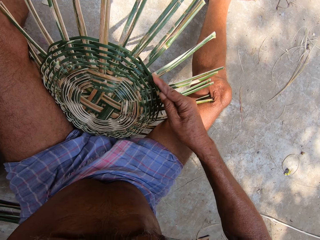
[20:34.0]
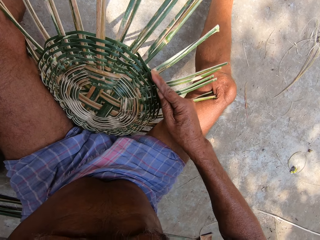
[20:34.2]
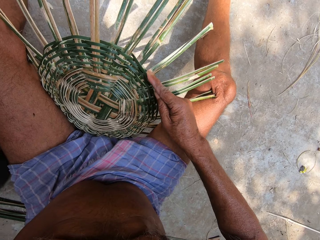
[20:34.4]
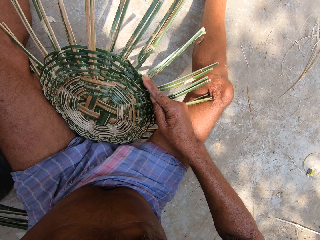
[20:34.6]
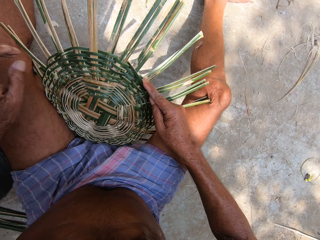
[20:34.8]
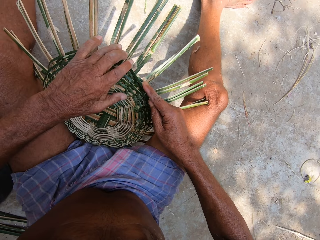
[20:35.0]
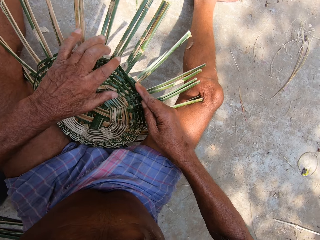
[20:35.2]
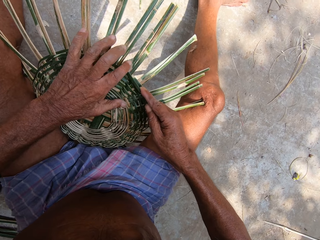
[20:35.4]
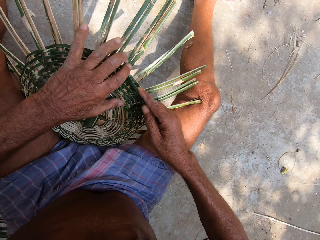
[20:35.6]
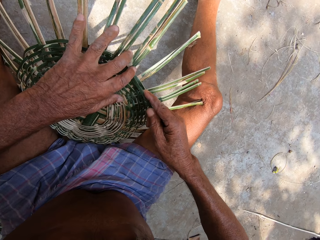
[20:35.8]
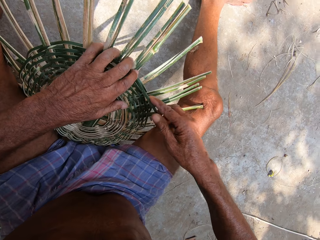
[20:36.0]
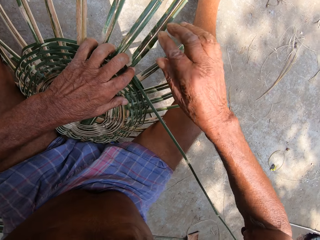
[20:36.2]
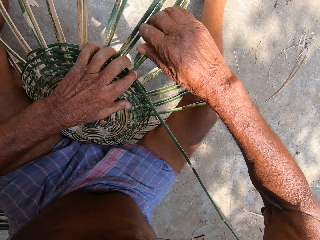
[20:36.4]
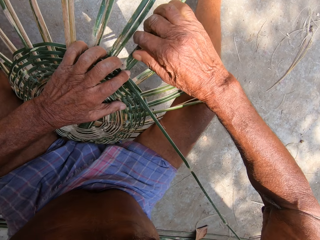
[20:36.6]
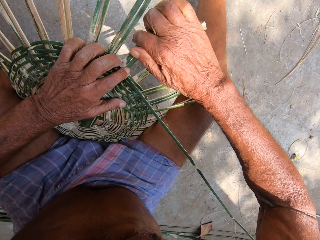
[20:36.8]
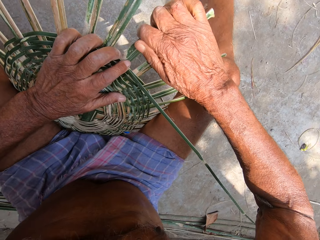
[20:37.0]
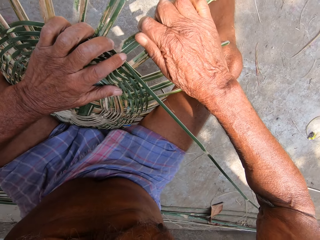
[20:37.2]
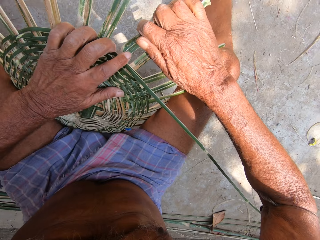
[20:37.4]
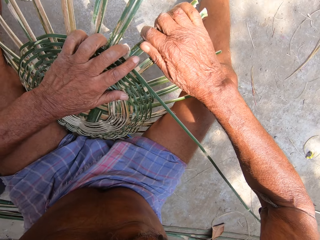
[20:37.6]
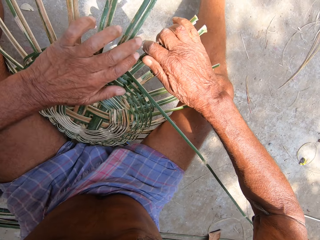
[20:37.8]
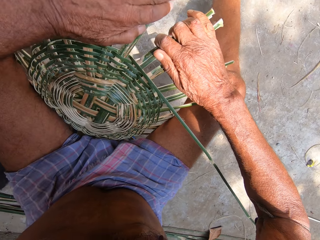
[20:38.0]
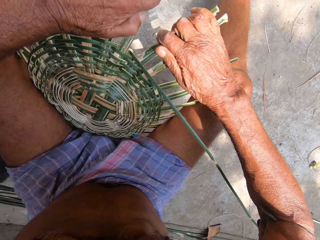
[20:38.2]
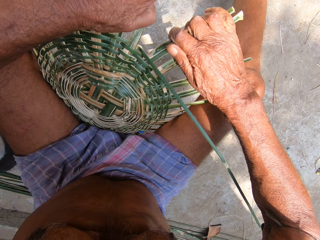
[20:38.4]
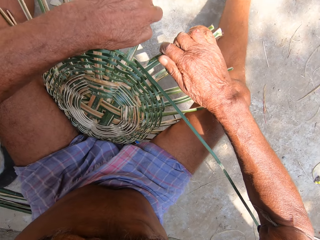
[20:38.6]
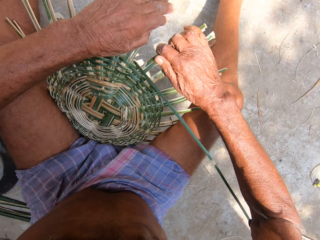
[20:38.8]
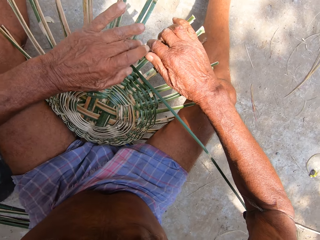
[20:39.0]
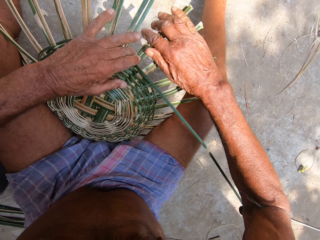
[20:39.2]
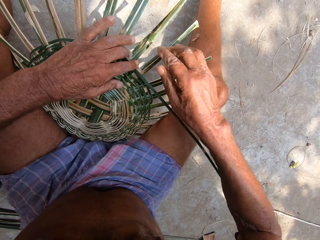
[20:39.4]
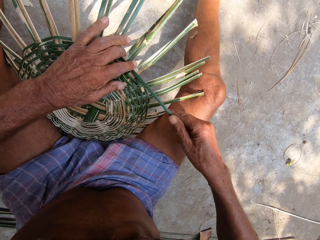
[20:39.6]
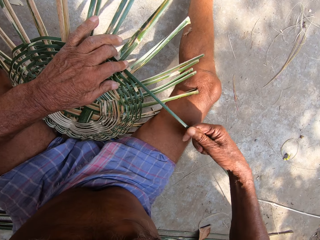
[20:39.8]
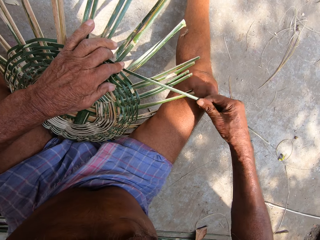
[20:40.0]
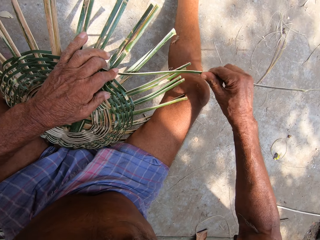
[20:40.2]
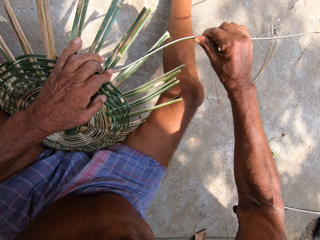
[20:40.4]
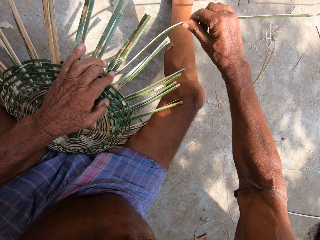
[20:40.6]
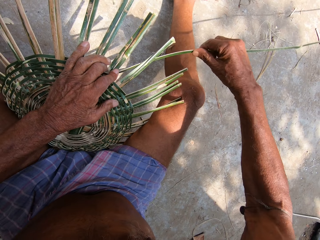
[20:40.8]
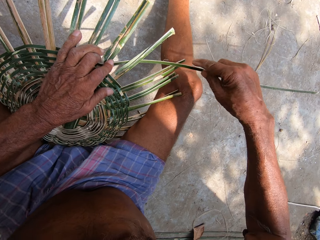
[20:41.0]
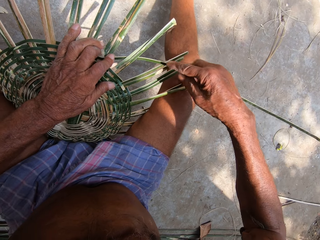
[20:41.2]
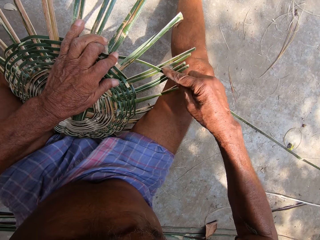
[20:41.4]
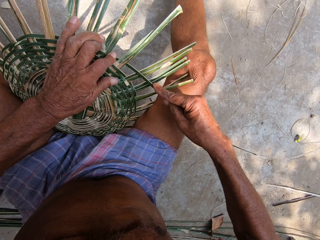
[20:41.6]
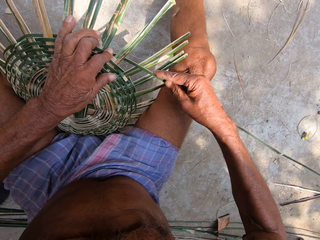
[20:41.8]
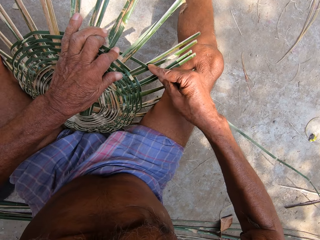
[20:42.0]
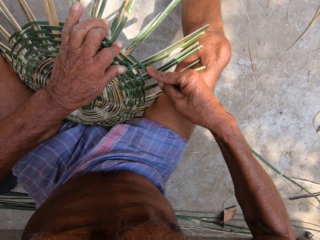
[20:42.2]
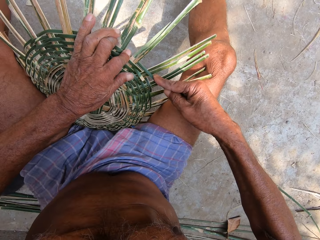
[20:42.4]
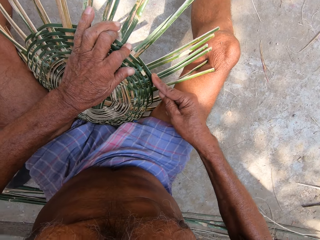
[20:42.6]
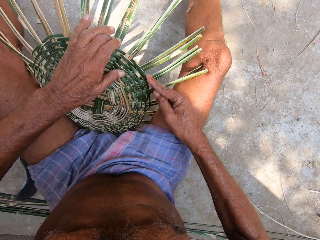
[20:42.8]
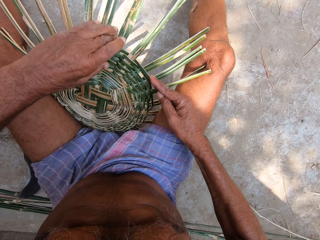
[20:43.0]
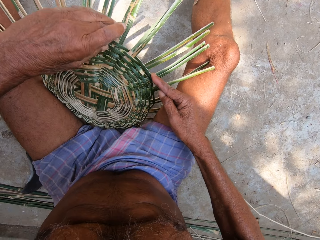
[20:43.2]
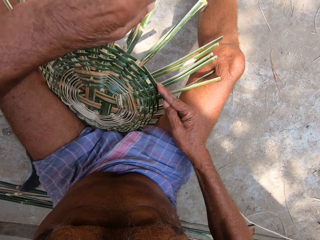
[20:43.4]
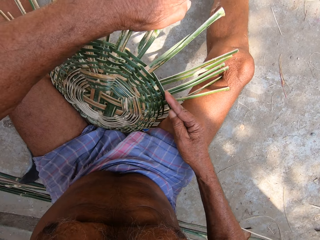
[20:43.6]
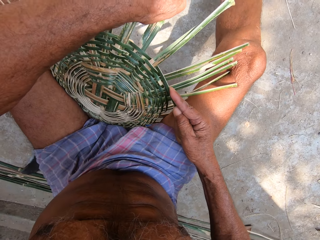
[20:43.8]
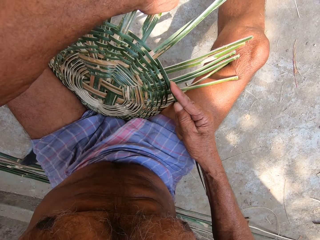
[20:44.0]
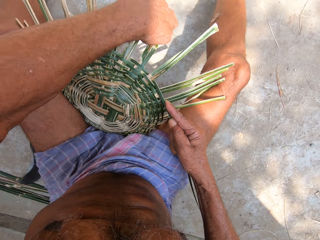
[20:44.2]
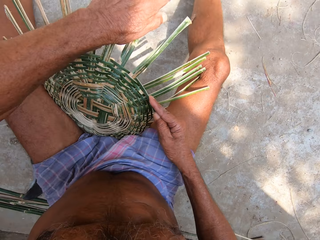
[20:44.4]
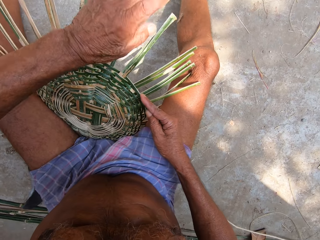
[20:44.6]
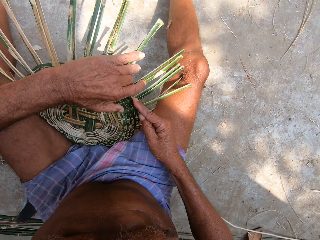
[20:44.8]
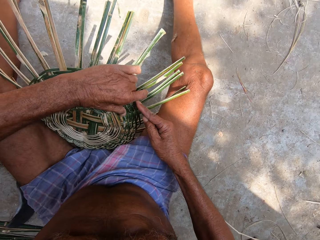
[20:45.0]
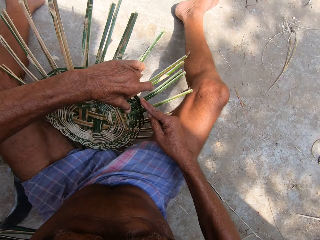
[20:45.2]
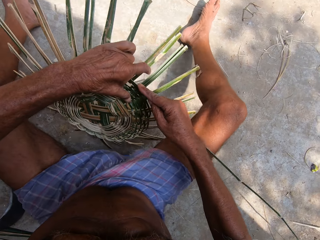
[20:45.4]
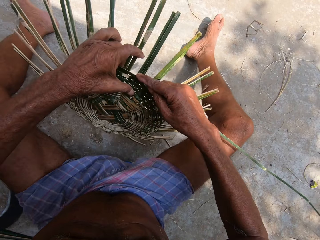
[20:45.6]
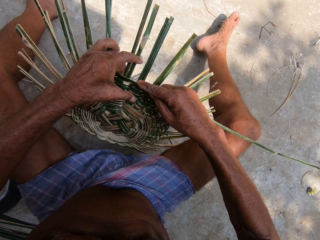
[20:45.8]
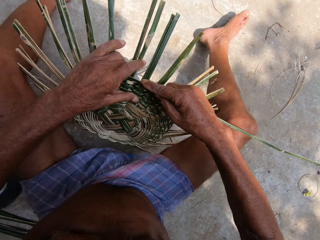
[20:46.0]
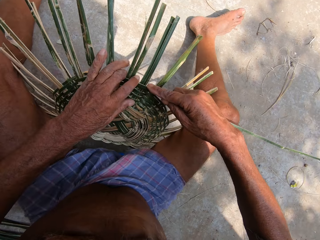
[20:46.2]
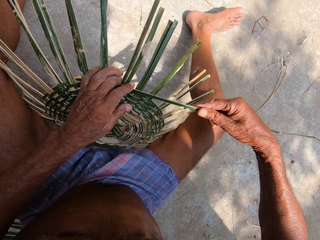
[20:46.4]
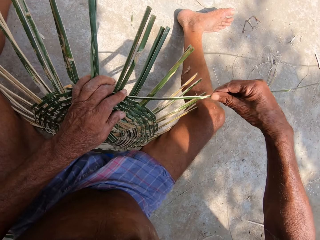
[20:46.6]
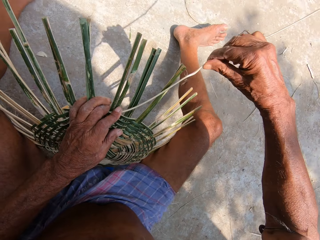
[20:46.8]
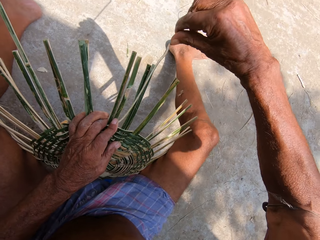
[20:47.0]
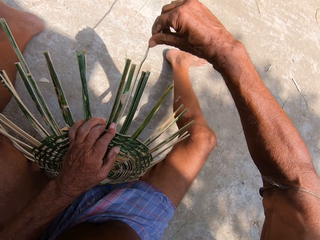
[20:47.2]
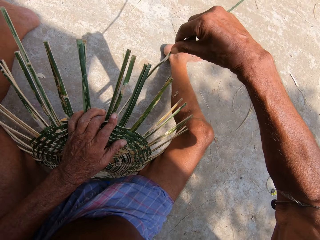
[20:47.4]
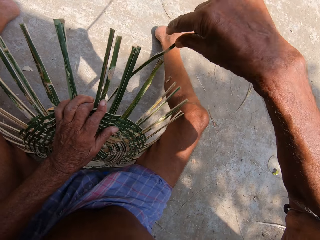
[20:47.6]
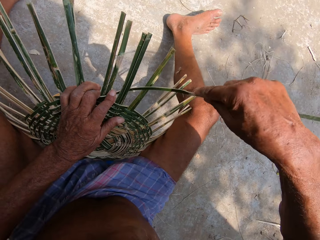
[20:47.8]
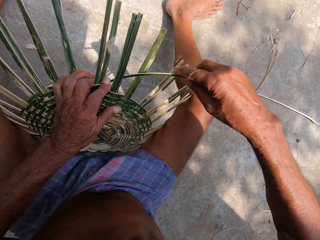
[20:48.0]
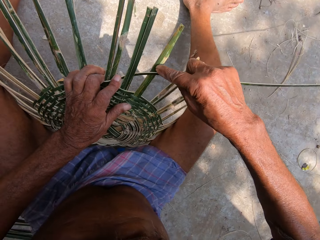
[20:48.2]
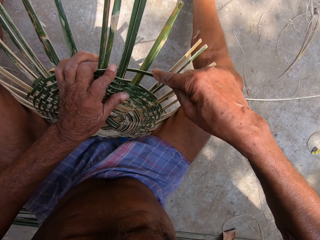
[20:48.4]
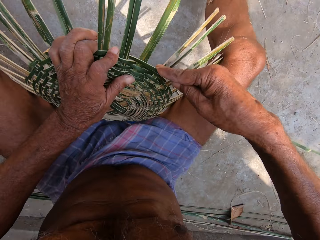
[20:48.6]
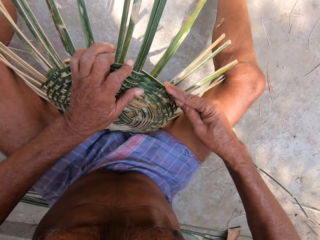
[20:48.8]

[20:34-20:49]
The camera wearer drops the Indian billhook on the ground with his left hand. He presses the bamboo strip into the craft on the ground with his left hand. He removes his right hand from the bamboo strip from the craft on the ground. He adjusts some bamboo strips on the craft on the ground with his right hand. He bends a palm stem. He adjusts some bamboo strips on the craft on the ground with his left hand. He presses the bamboo strip into the craft on the ground with his left hand. He holds the bamboo strip from the craft on the ground with his right hand. He weaves the bamboo strip into the craft on the ground with his right hand. He adjusts some bamboo strips on the craft on the ground with his left hand. He turns the craft on the ground with his left hand. He weaves the bamboo strip into the craft on the ground with his right hand.

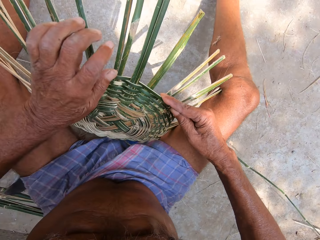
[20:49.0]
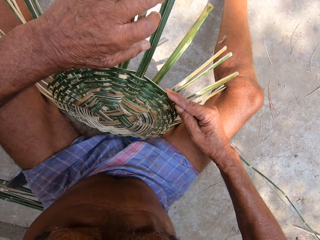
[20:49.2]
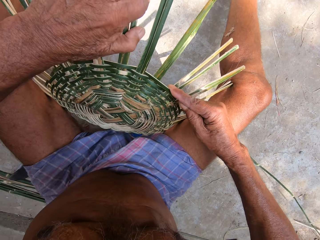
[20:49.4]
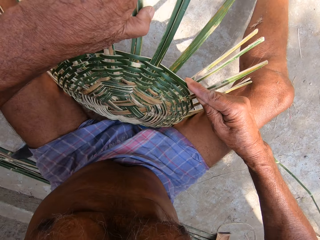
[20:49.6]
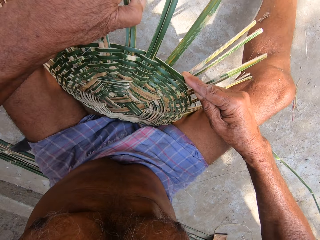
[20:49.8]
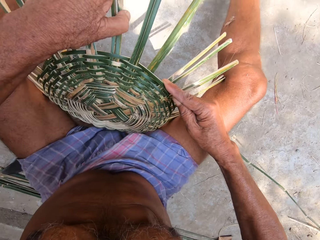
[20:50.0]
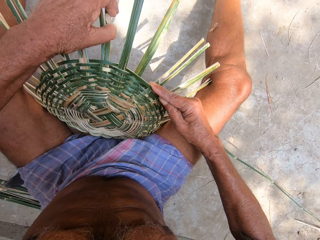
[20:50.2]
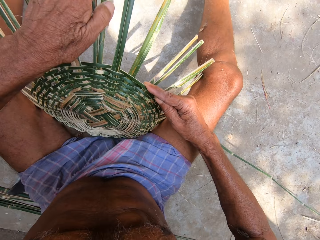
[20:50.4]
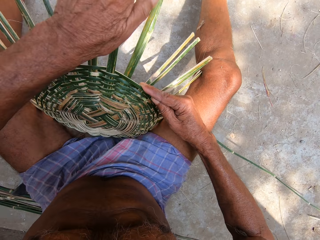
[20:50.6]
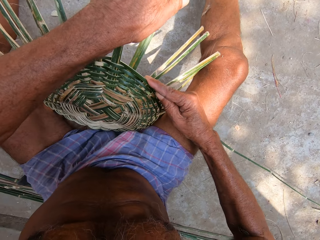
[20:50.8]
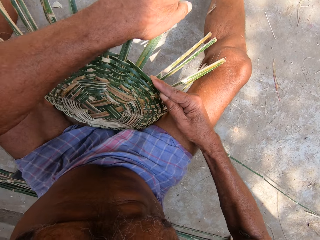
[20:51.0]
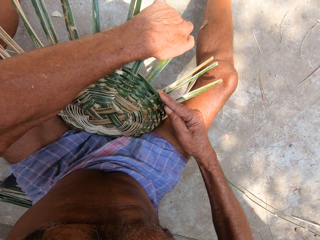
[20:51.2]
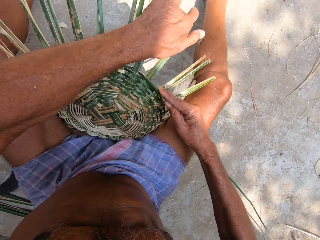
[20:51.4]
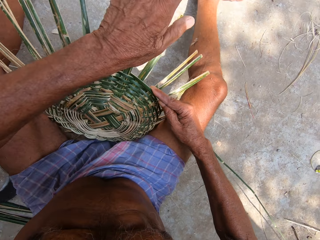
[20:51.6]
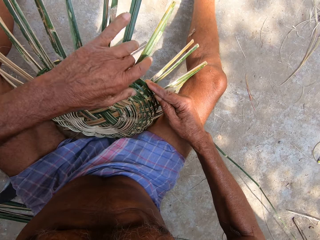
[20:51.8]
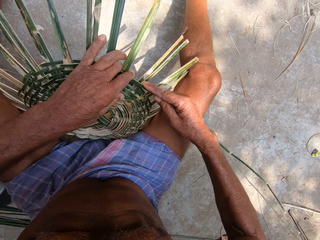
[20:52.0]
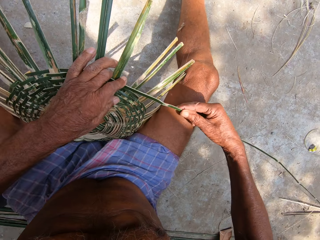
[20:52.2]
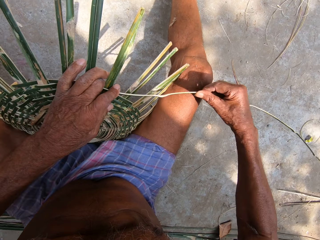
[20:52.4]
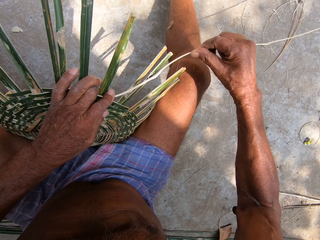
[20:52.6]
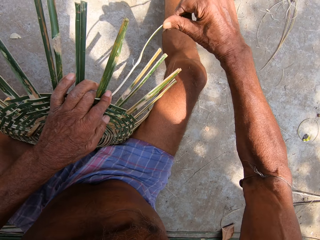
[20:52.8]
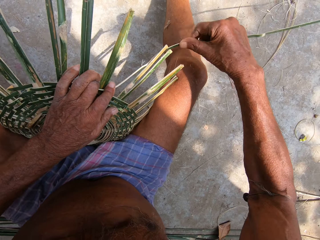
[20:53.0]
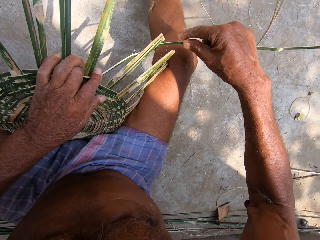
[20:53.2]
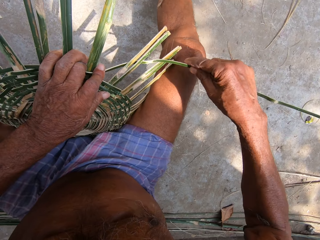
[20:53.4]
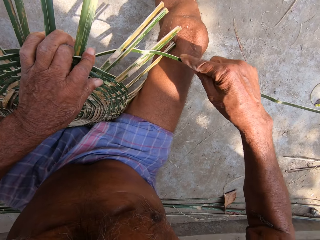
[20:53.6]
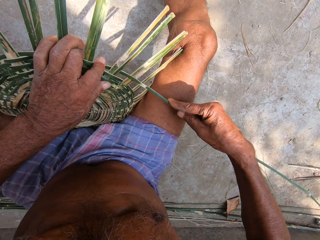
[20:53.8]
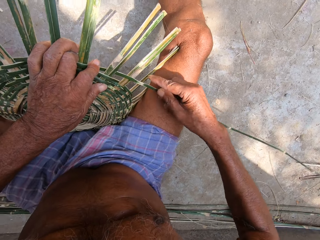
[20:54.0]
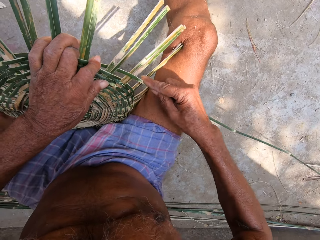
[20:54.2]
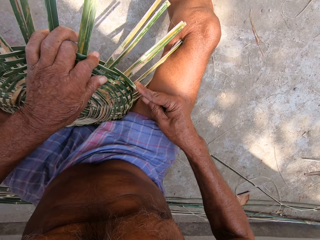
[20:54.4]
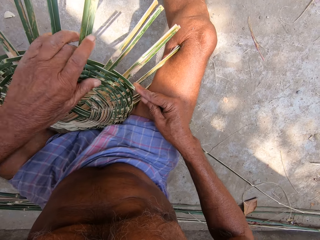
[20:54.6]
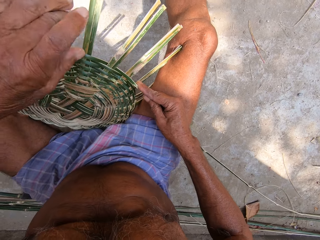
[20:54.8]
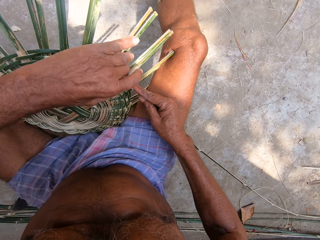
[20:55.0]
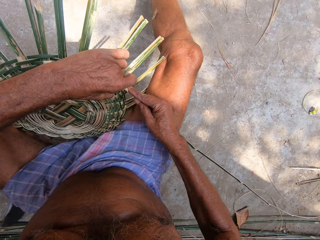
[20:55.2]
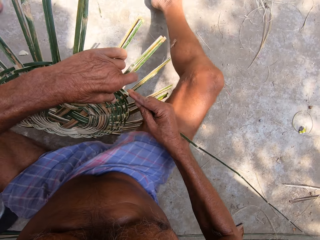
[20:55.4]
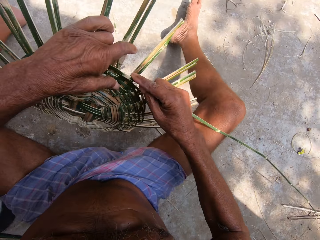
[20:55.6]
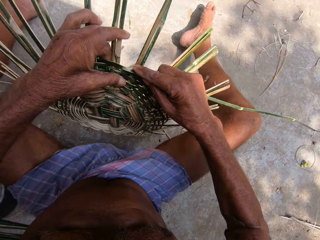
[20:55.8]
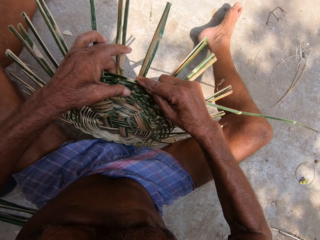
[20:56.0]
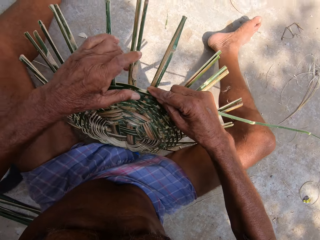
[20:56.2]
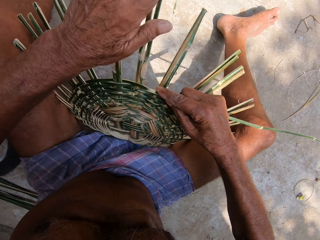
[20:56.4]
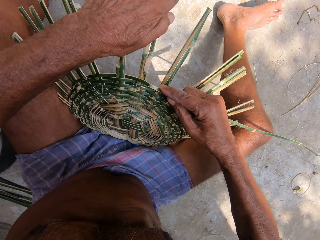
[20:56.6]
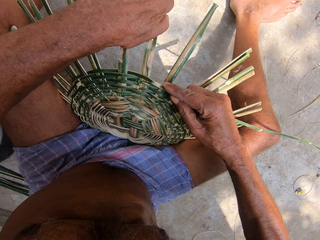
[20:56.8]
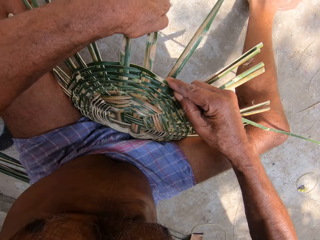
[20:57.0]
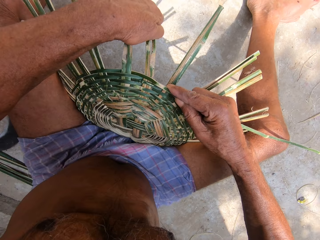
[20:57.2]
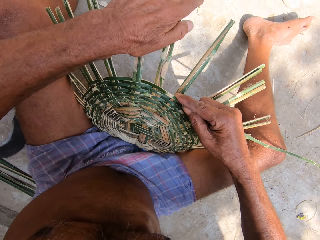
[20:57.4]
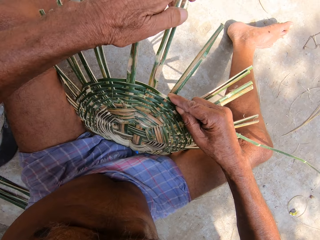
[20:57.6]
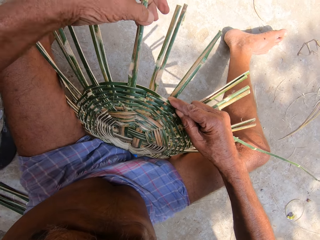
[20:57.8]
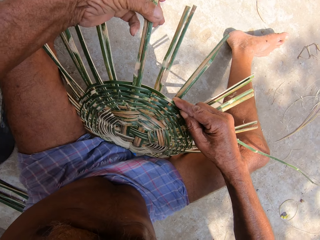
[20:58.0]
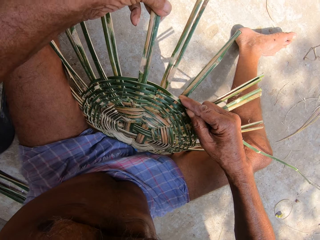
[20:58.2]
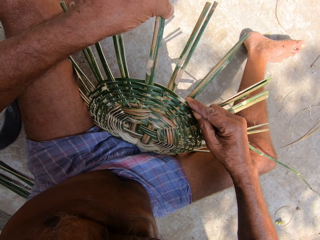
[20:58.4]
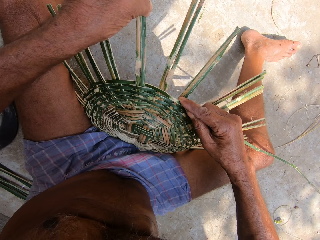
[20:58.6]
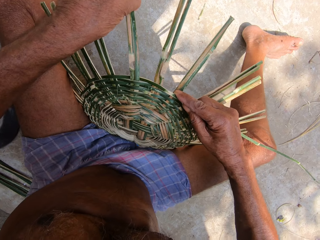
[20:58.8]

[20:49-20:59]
The camera wearer adjusts some bamboo strips on the craft on the ground with his left hand. He presses the bamboo strip into the craft on the ground with his left hand. He weaves the bamboo strip into the craft on the ground with his right hand. He turns the craft on the ground with his left hand. He adjusts some bamboo strips on the craft on the ground with his left hand.
